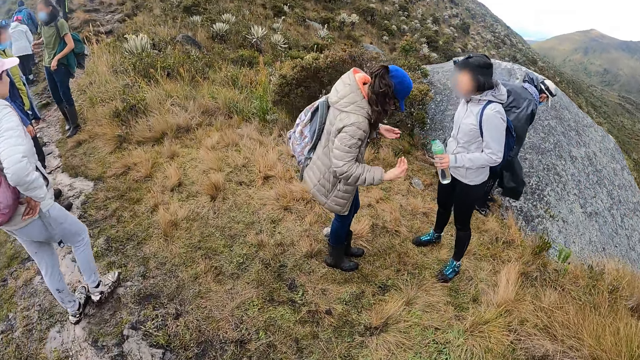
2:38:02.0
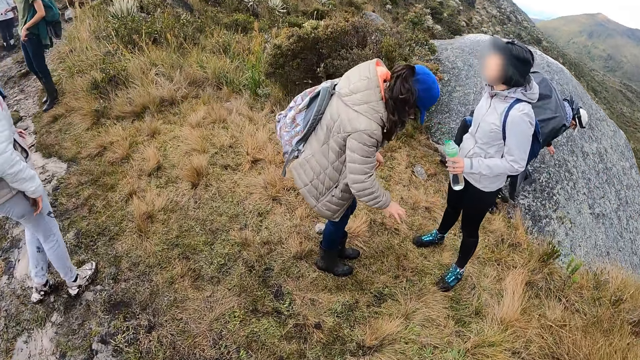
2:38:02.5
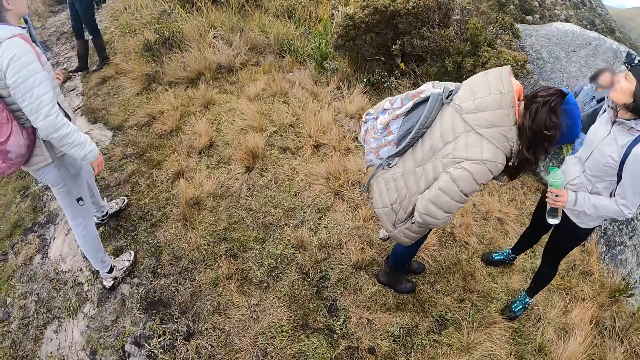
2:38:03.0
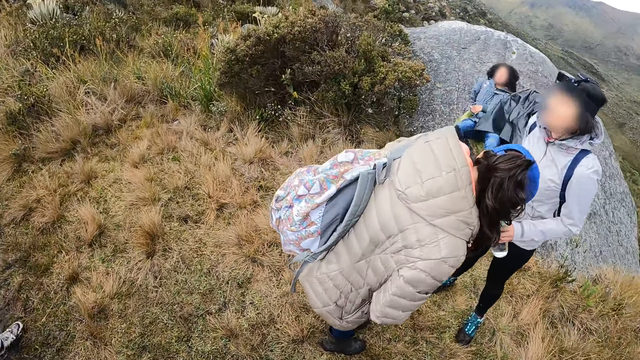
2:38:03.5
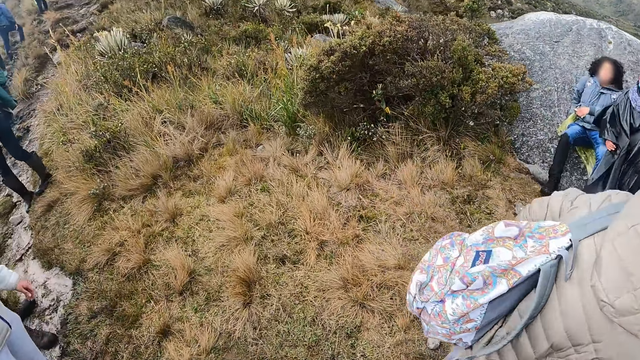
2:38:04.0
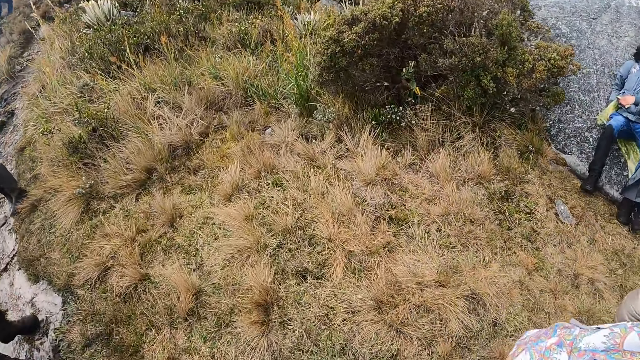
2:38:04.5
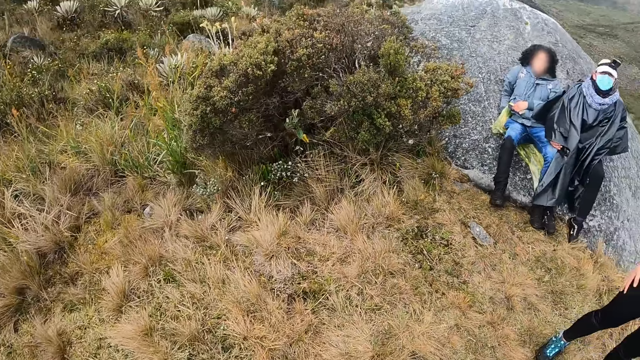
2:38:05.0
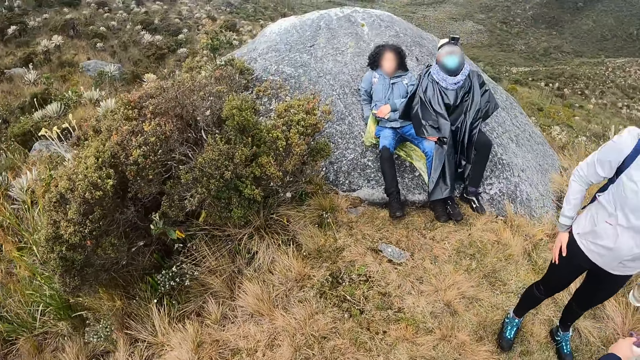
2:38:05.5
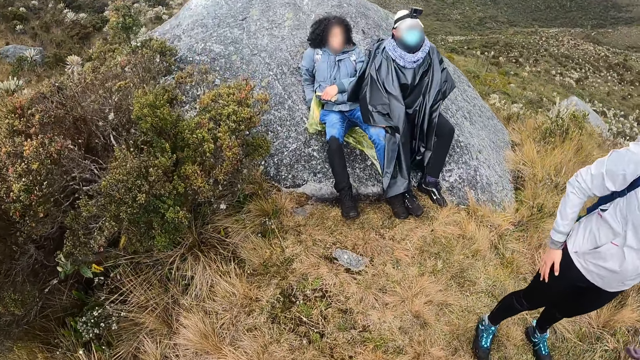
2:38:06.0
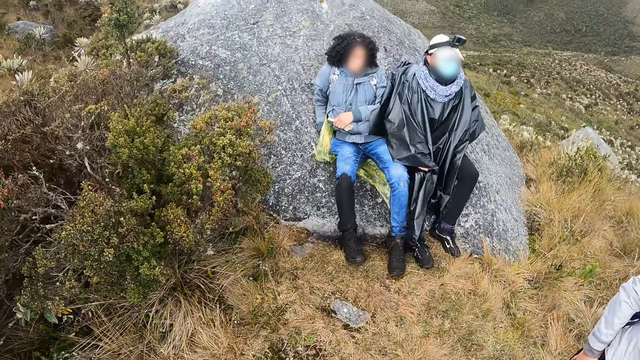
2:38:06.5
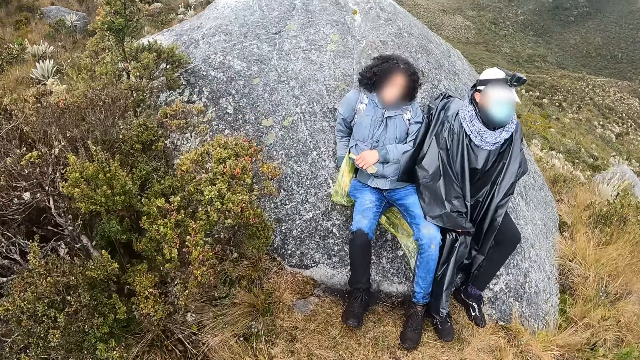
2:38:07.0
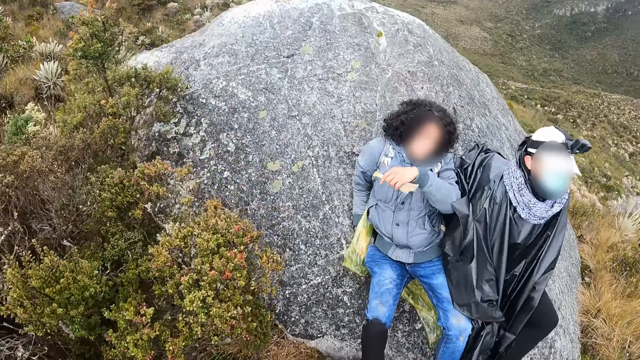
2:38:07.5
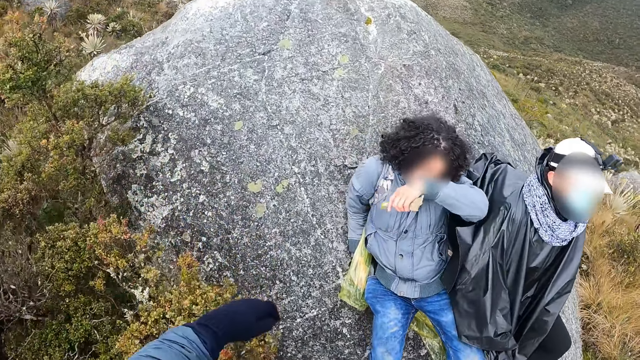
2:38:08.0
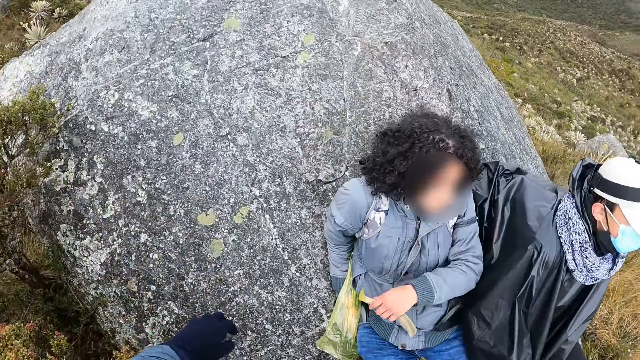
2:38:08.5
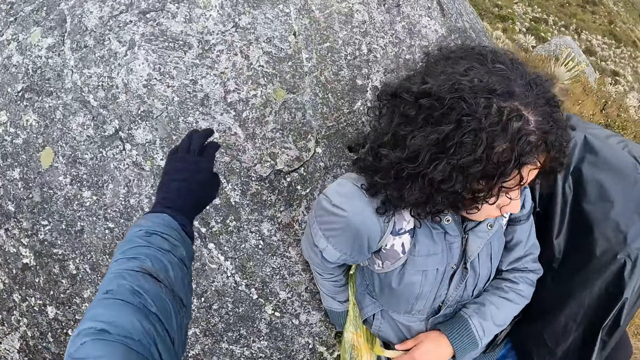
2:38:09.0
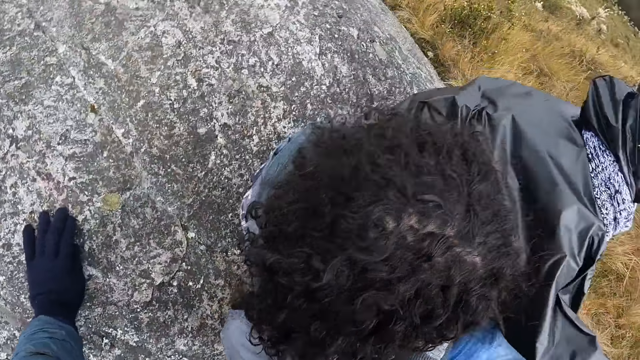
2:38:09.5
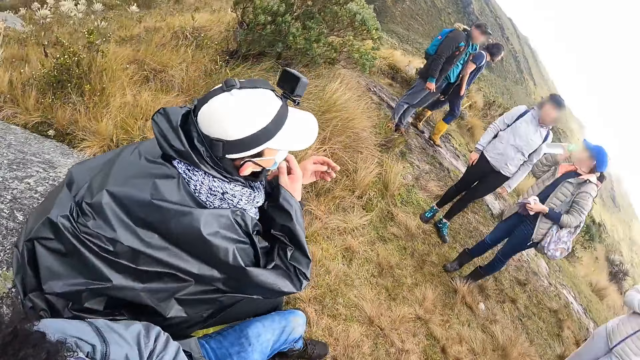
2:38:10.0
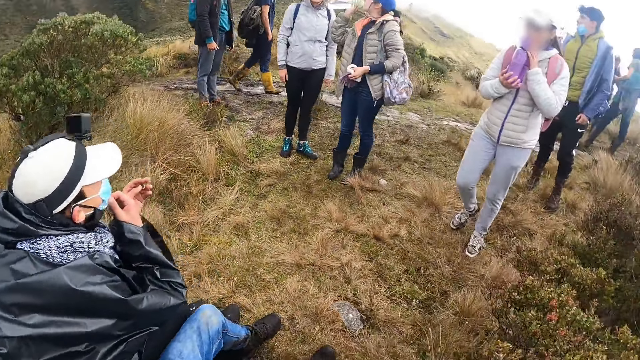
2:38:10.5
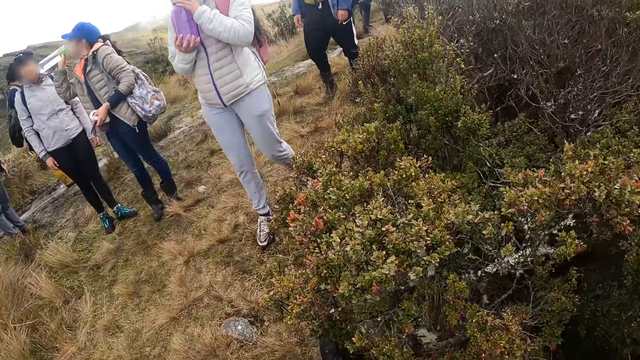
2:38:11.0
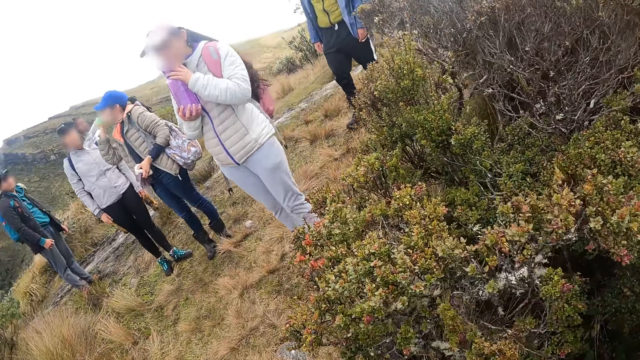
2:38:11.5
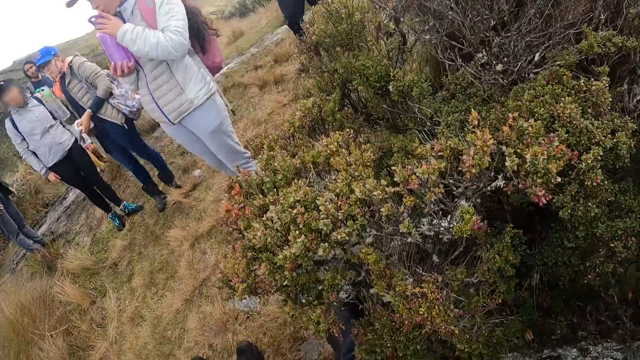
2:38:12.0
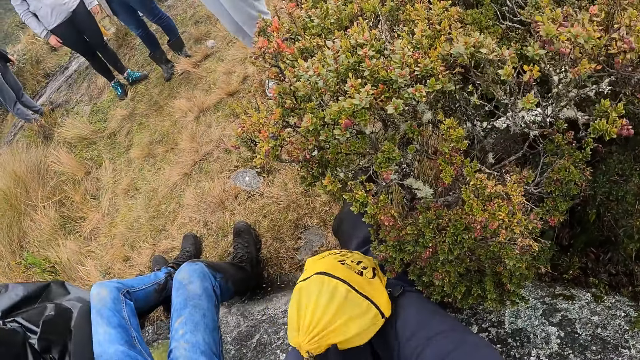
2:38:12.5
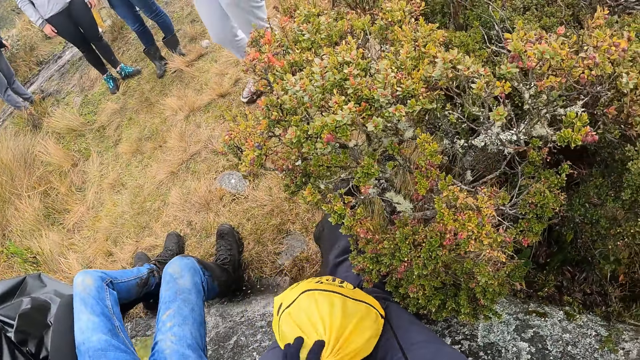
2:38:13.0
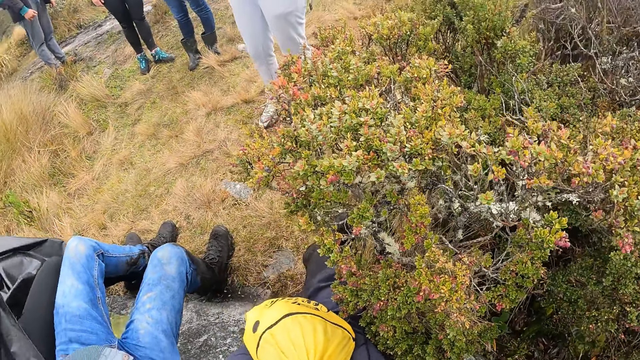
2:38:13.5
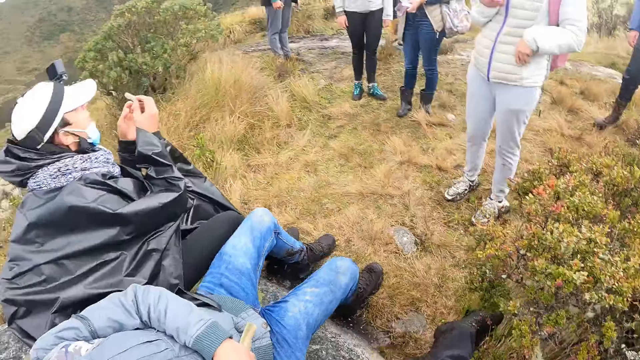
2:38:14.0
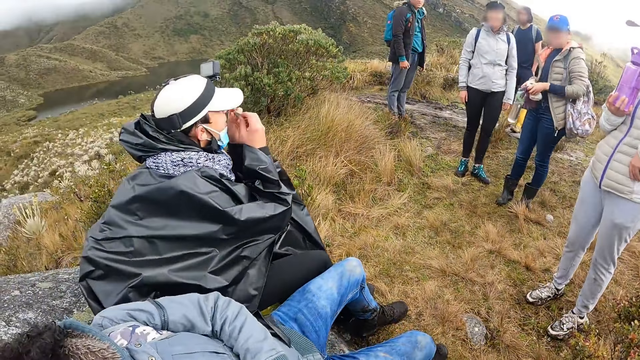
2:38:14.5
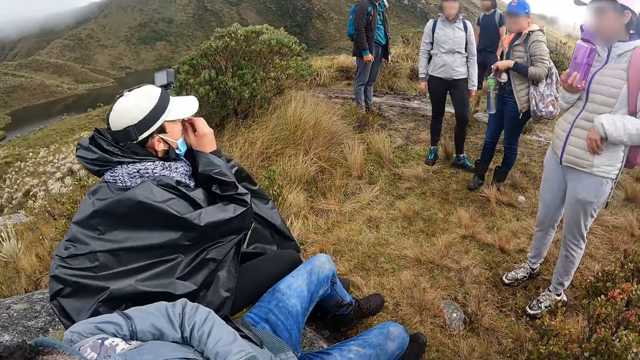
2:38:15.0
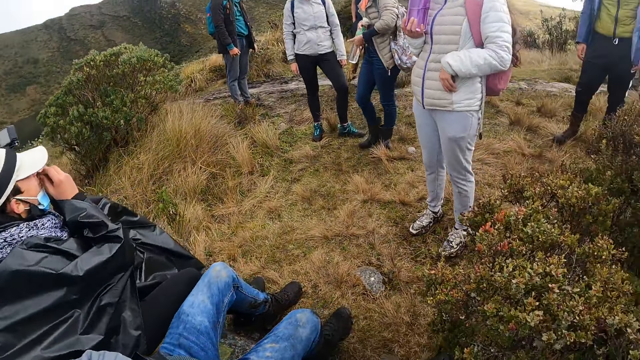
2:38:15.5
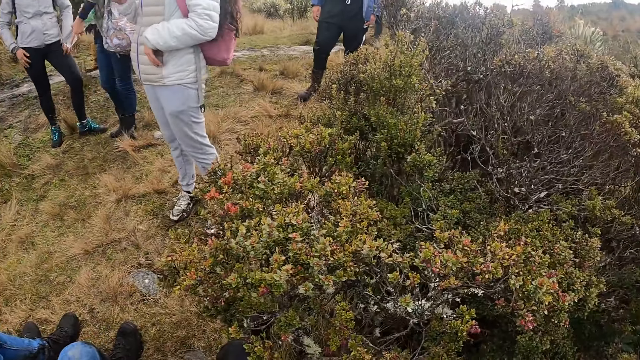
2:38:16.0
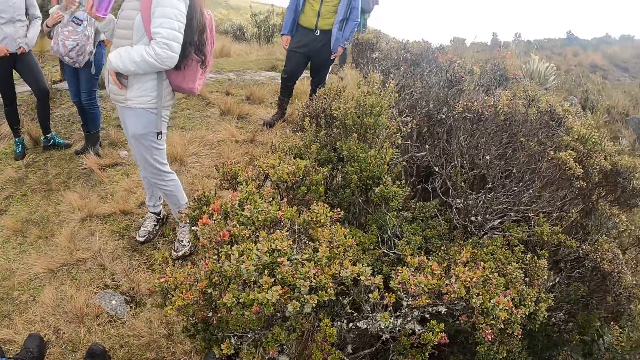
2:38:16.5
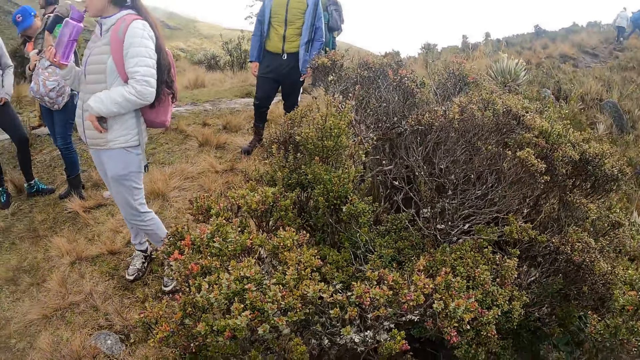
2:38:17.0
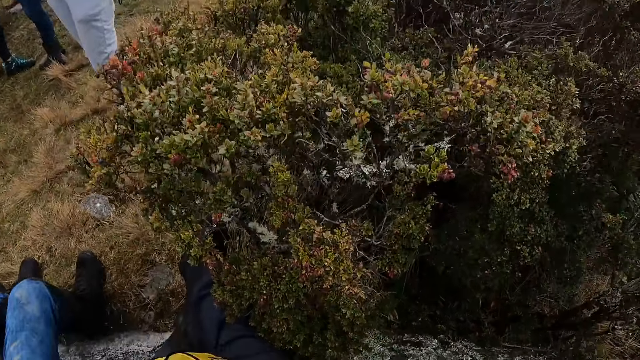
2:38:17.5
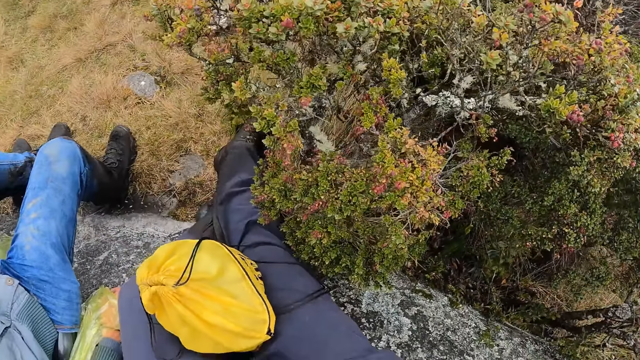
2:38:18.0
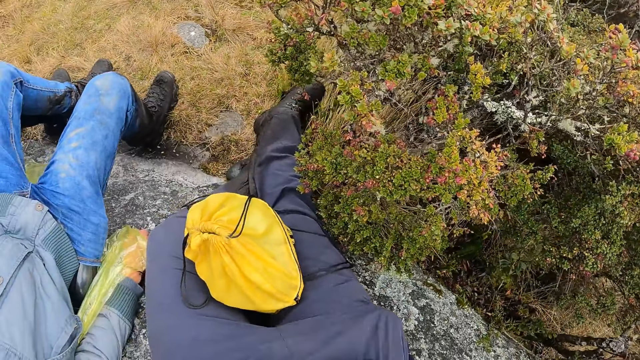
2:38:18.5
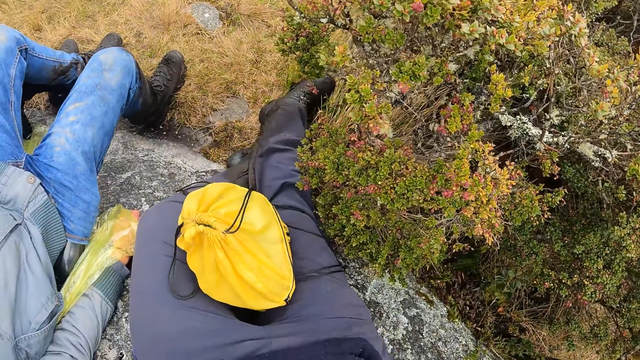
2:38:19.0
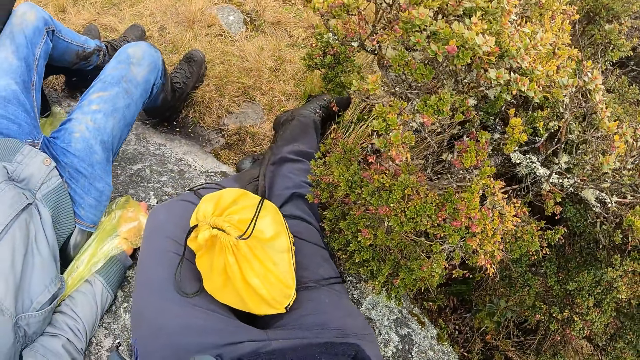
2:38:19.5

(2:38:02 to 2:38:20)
The camera wearer turns around. They walk around. They put a hand on a rock. They hold the stone. They turn around. They sit on the rock. They lean on the stone. They look around the compound. They turn around.

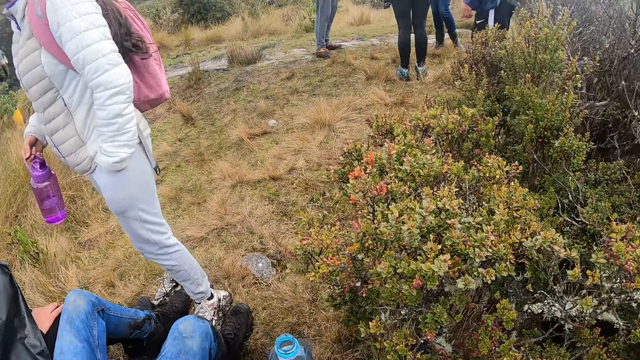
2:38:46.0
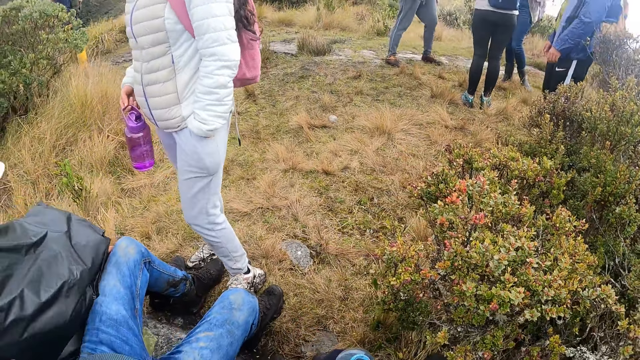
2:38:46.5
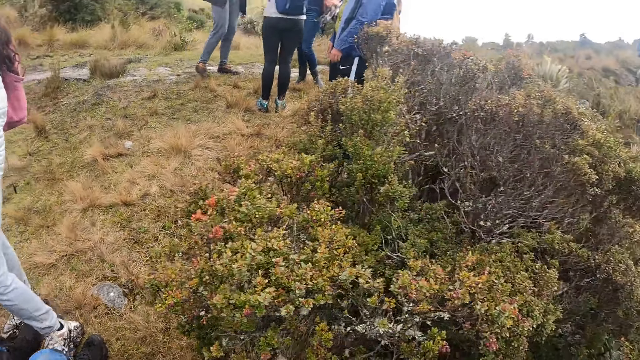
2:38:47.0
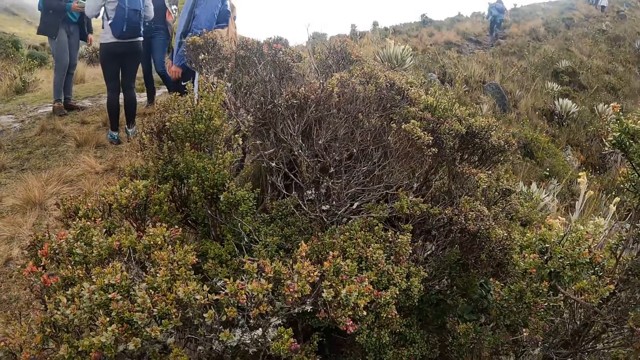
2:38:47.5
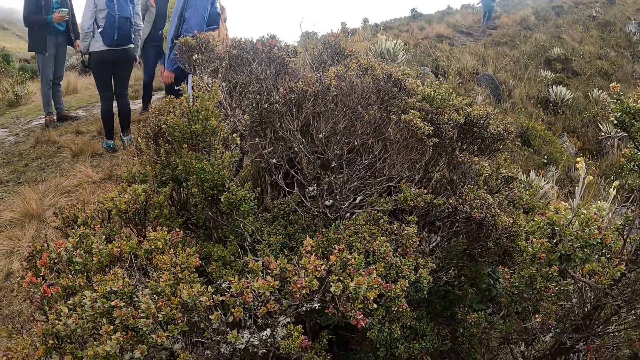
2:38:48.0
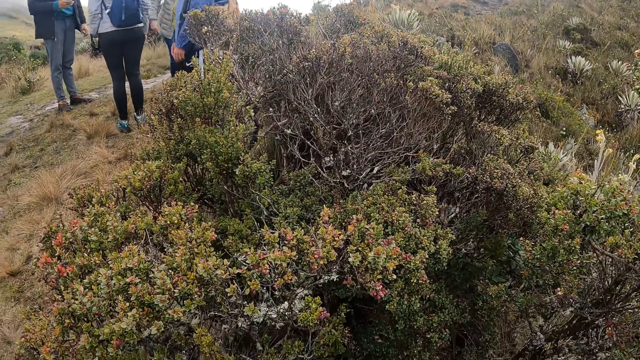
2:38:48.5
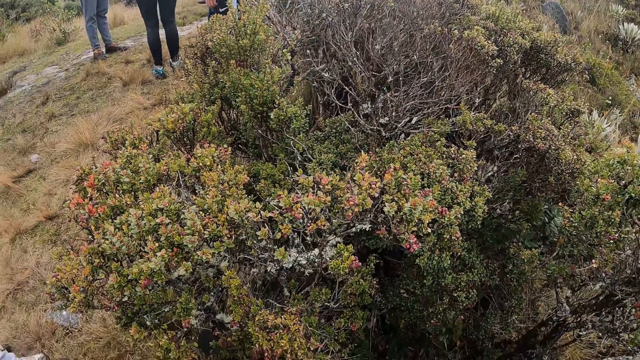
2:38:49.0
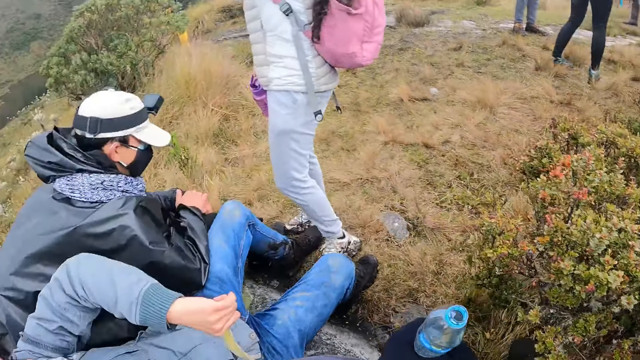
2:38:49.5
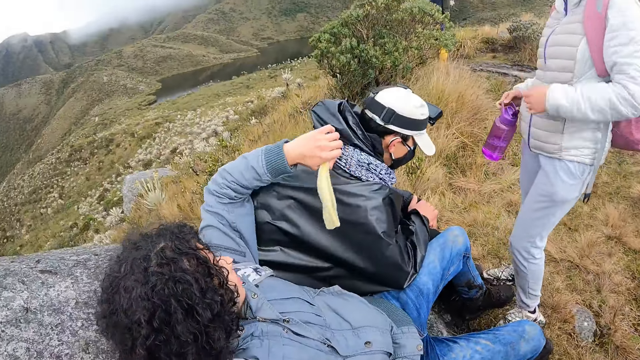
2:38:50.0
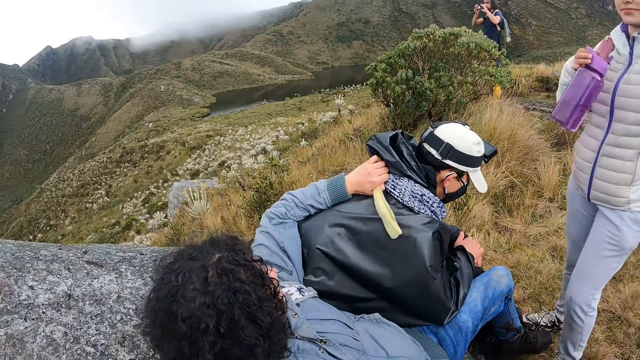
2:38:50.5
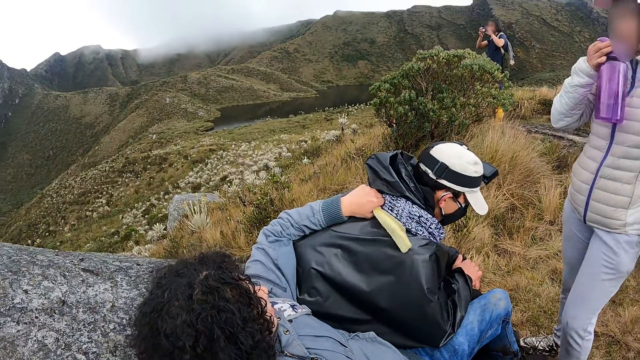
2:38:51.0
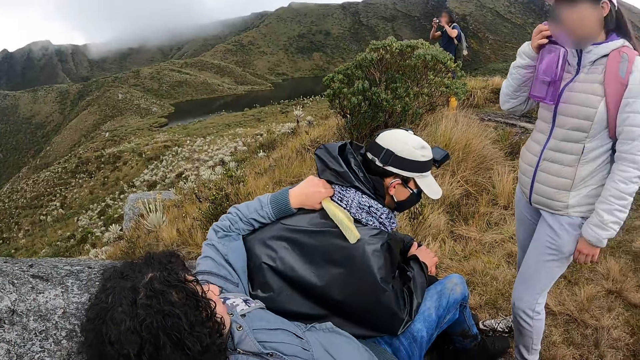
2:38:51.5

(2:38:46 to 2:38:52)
The camera wearer turns around.
